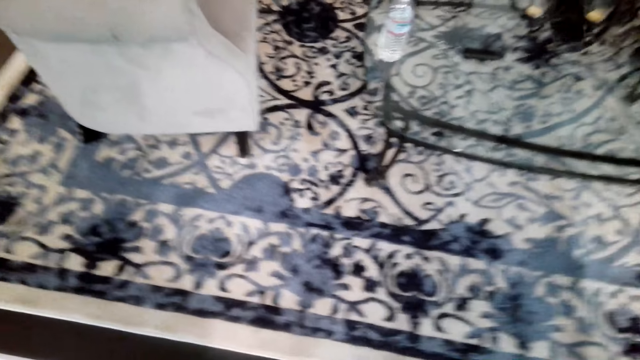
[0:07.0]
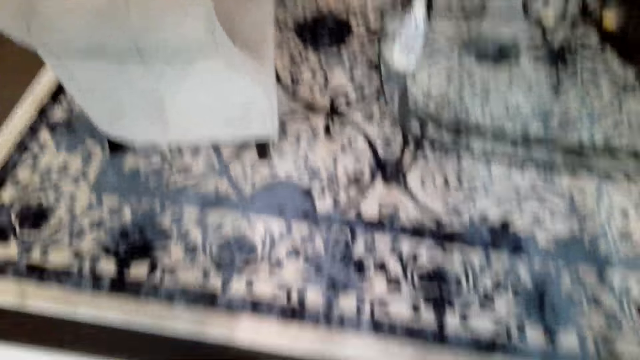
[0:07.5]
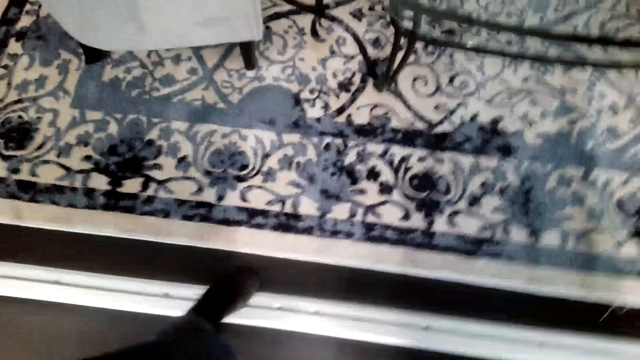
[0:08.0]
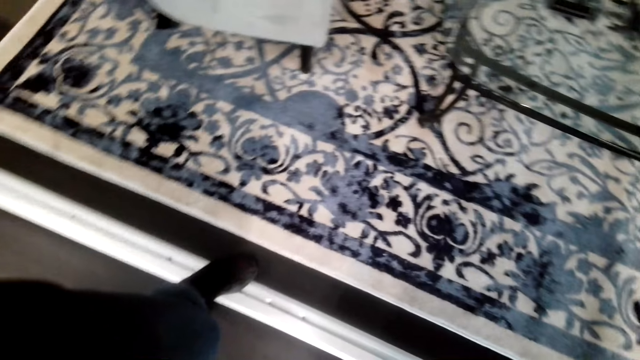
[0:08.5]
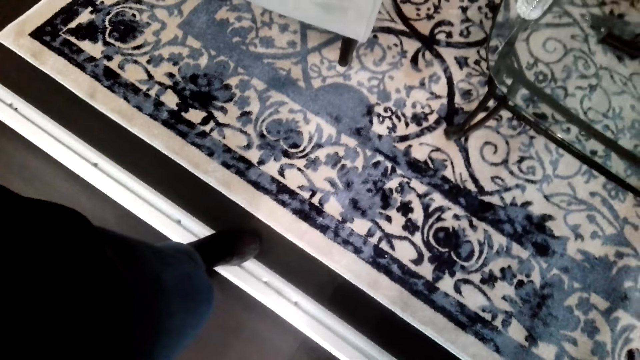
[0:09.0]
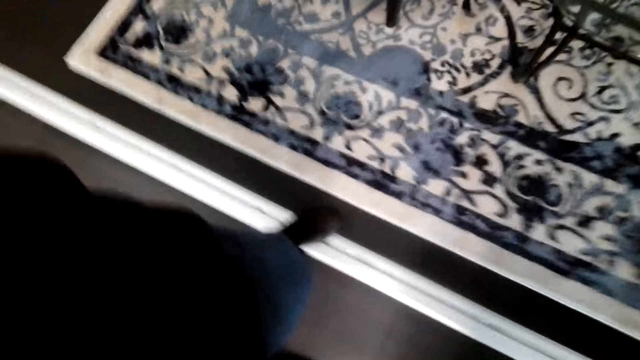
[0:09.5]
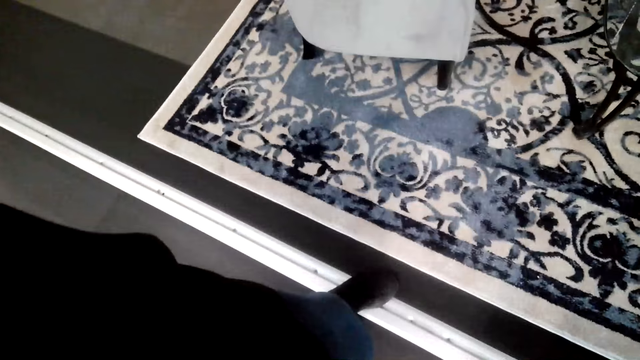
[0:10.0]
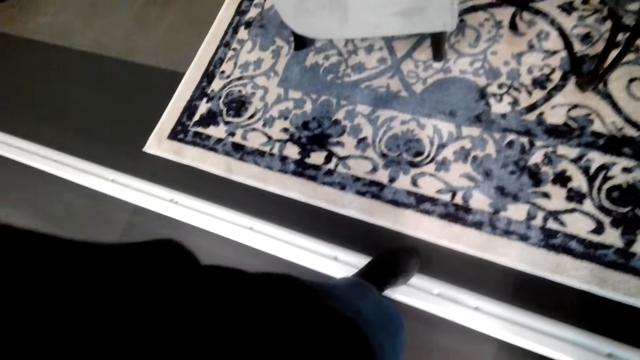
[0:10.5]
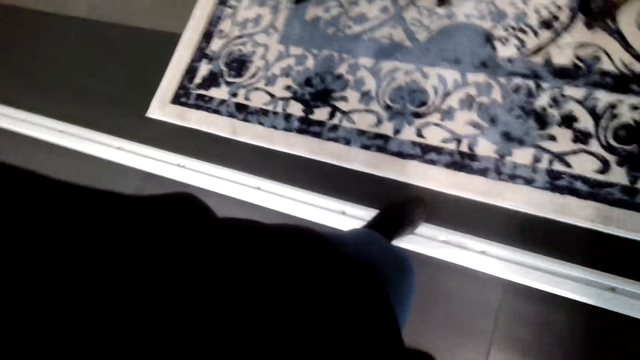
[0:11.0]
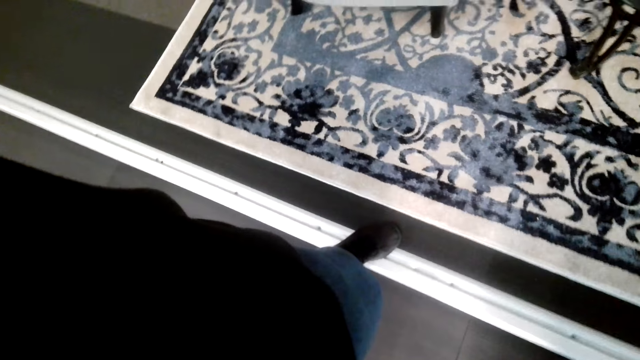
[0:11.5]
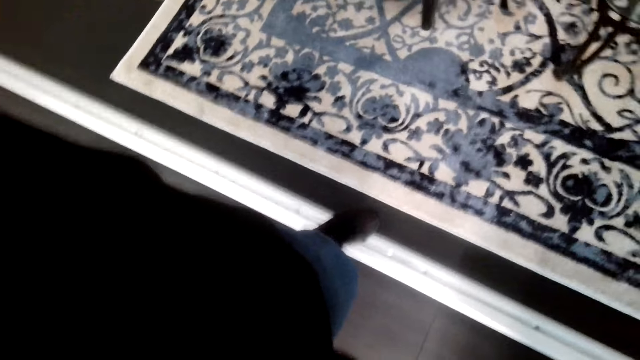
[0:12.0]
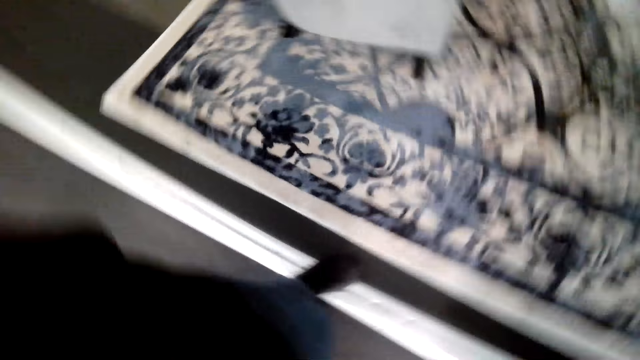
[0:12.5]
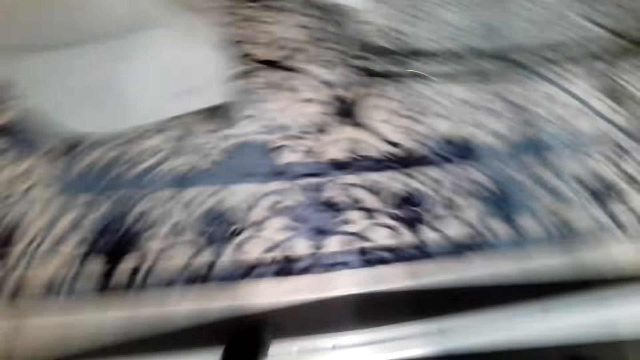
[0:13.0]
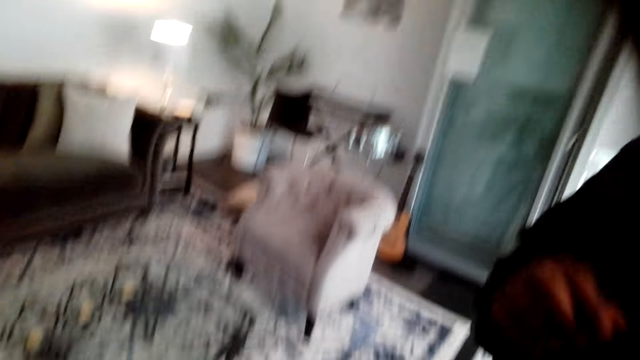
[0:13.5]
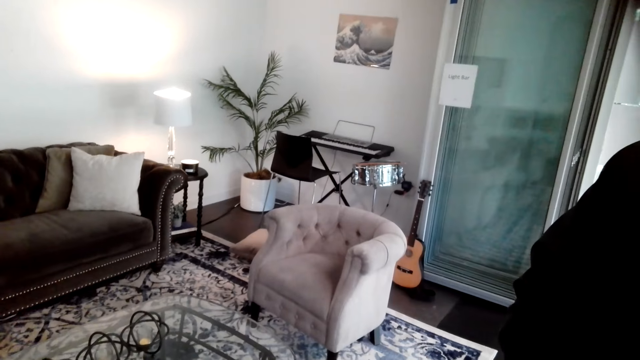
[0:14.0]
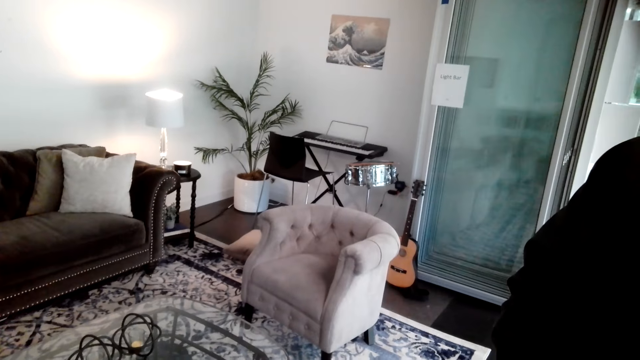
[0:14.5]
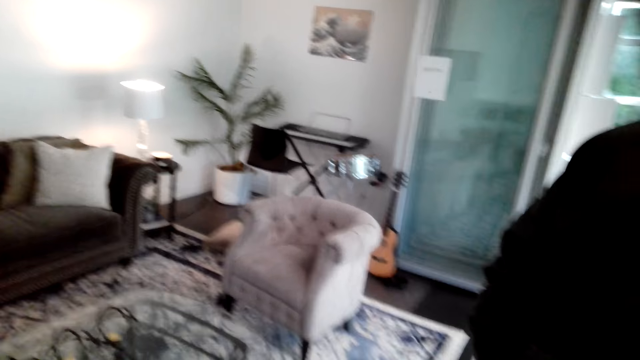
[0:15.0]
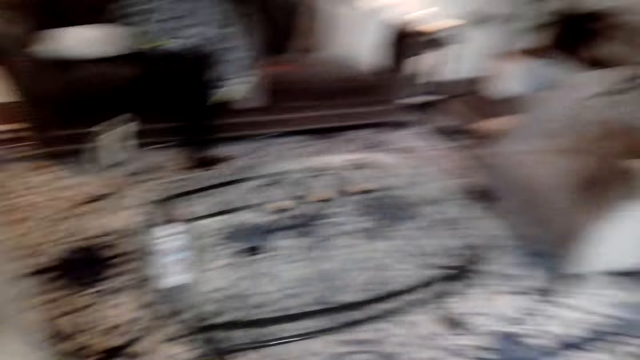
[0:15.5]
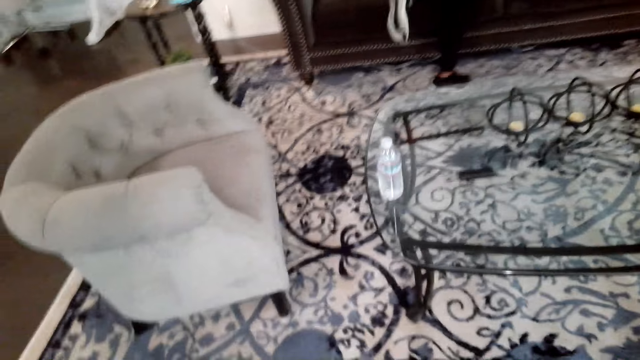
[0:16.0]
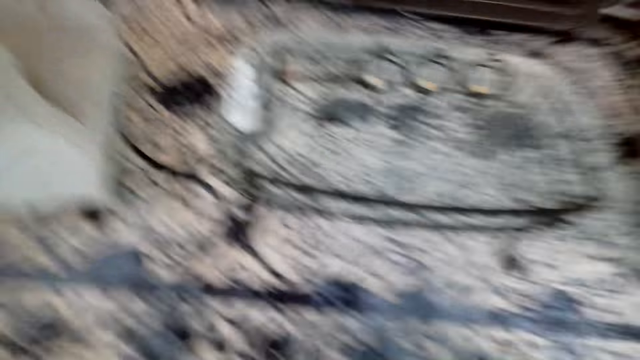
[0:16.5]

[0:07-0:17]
The camera wearer fixes the camera.

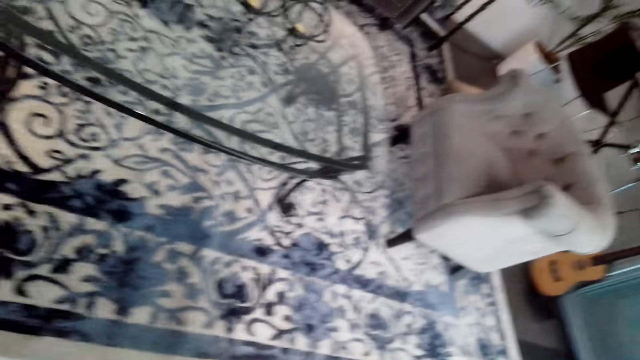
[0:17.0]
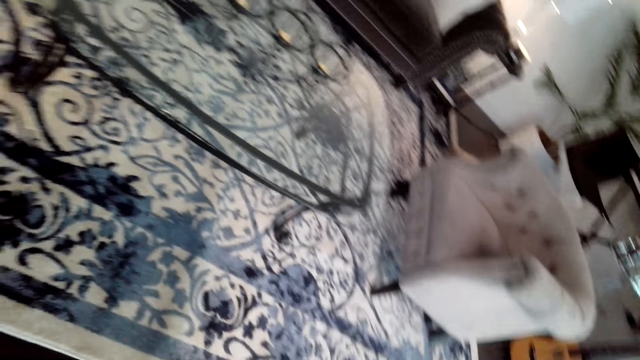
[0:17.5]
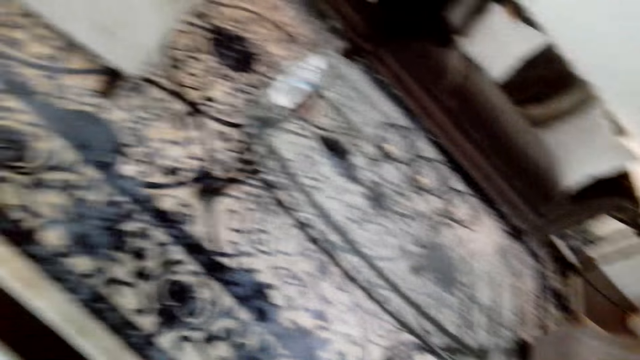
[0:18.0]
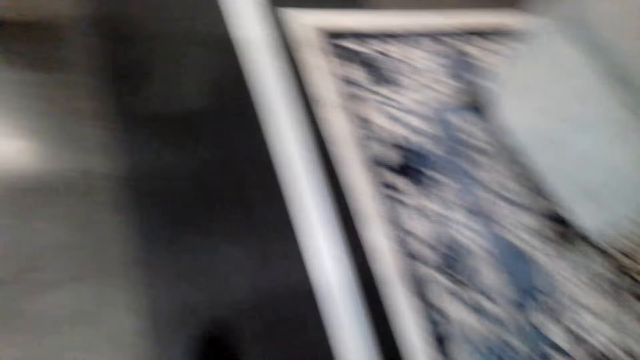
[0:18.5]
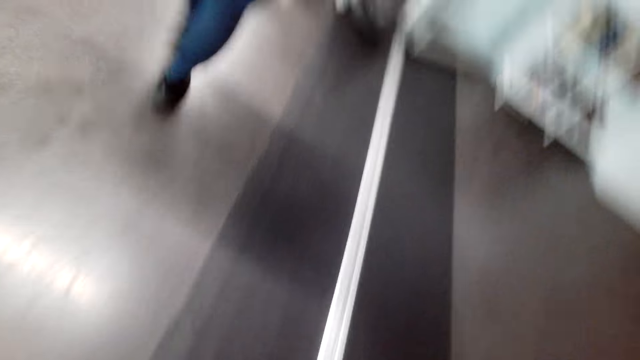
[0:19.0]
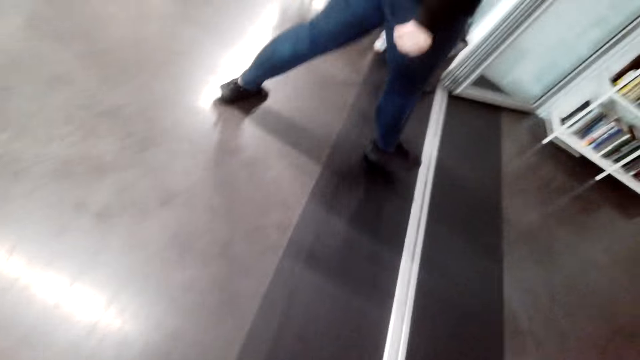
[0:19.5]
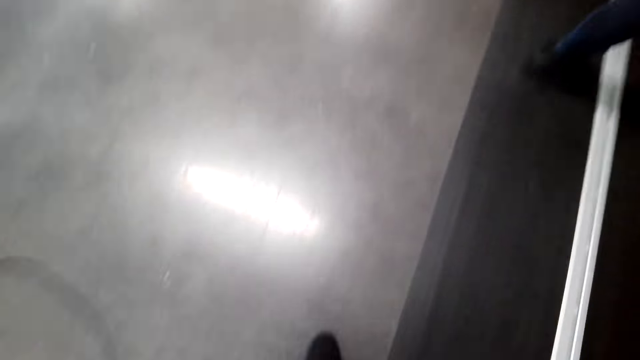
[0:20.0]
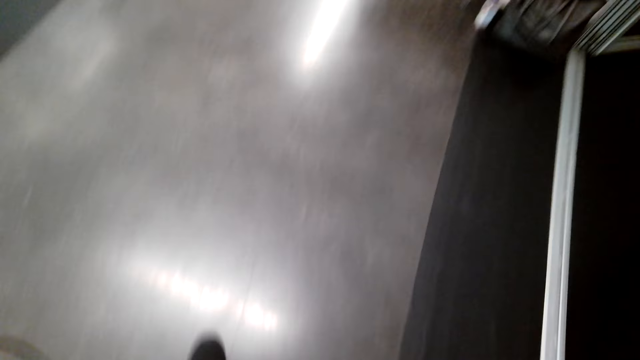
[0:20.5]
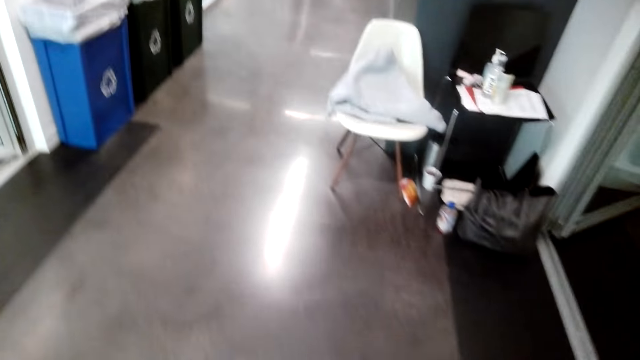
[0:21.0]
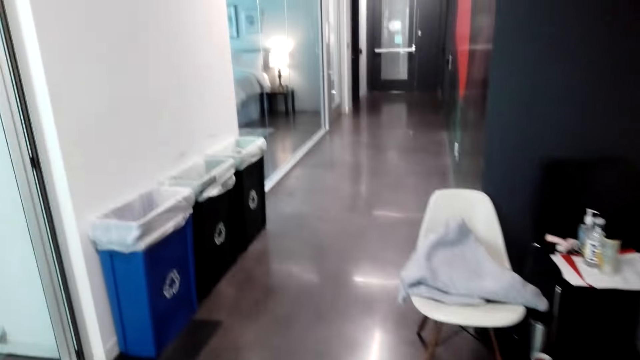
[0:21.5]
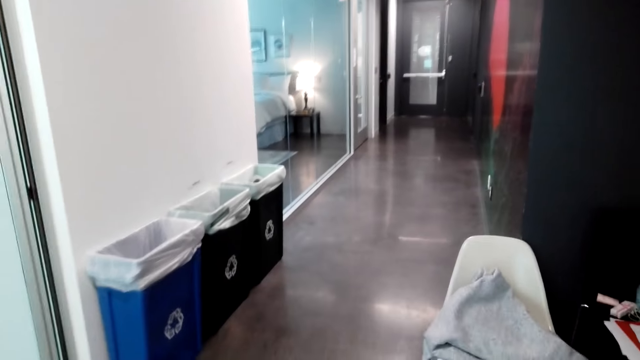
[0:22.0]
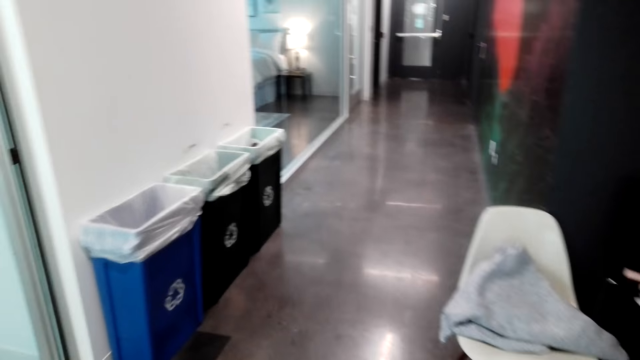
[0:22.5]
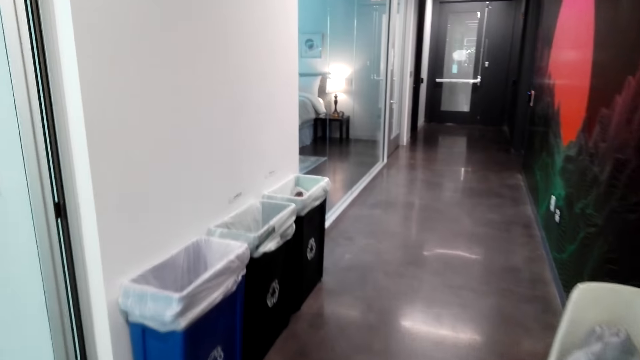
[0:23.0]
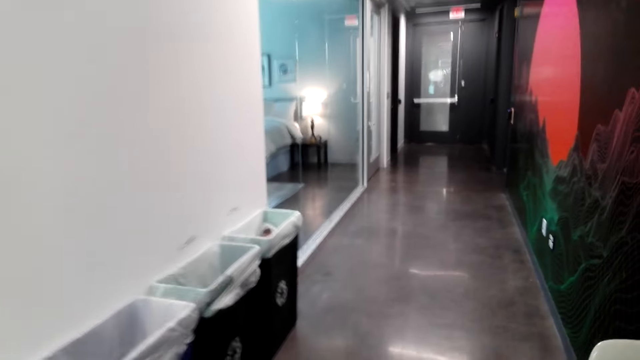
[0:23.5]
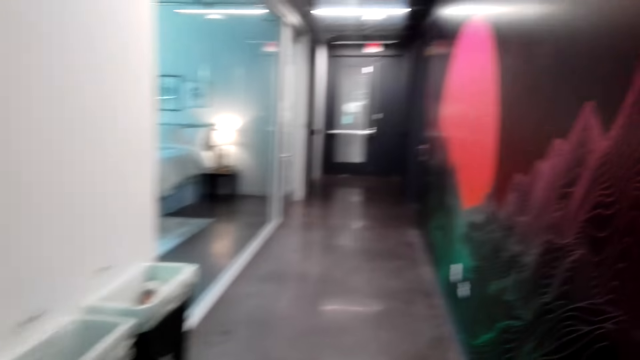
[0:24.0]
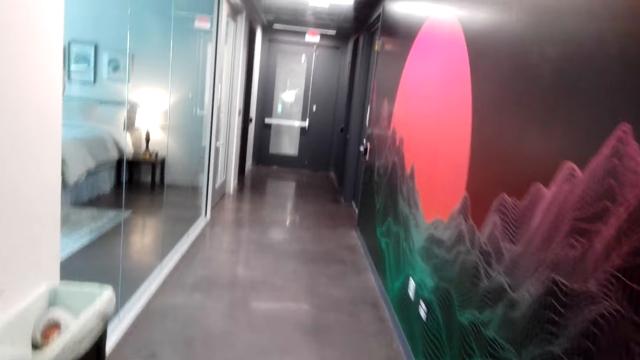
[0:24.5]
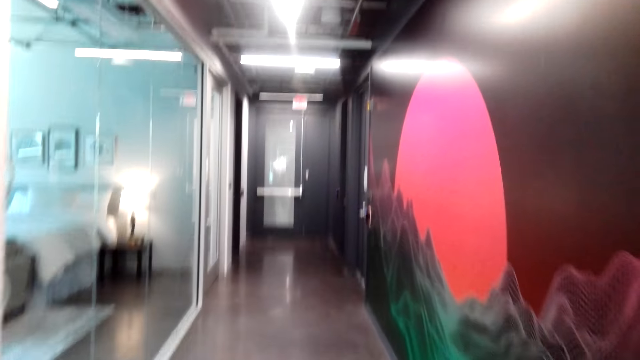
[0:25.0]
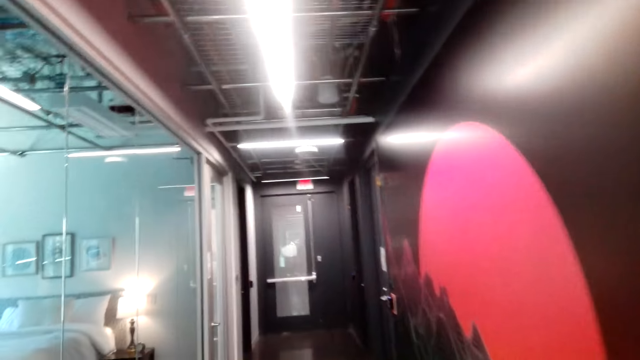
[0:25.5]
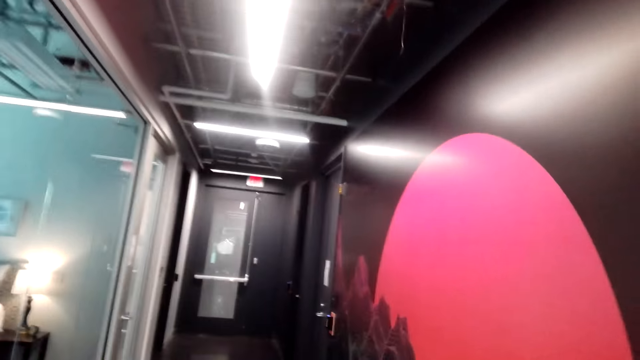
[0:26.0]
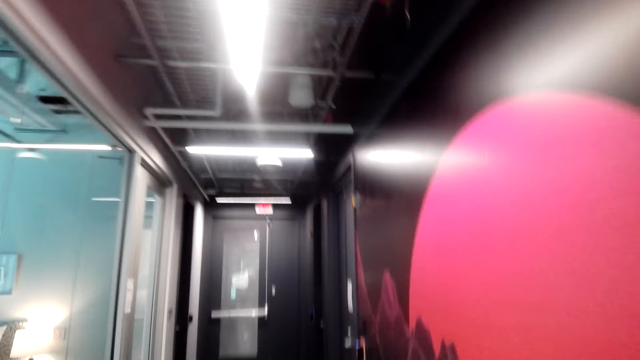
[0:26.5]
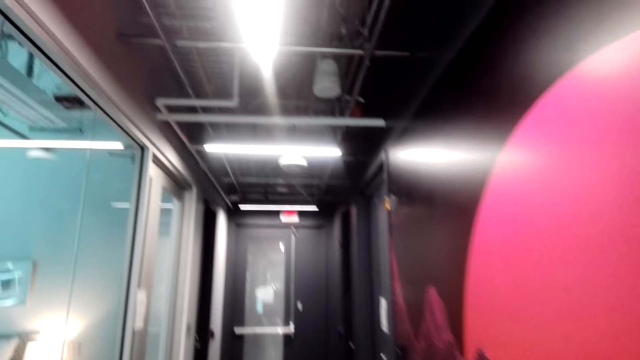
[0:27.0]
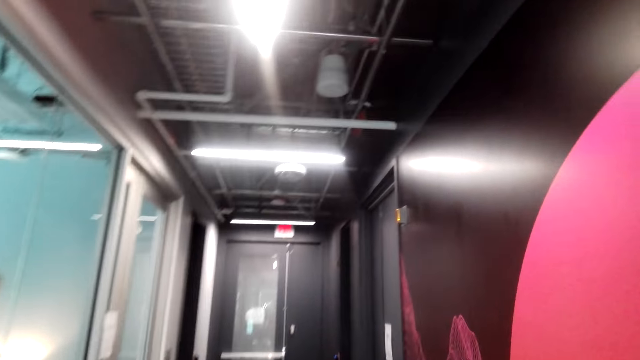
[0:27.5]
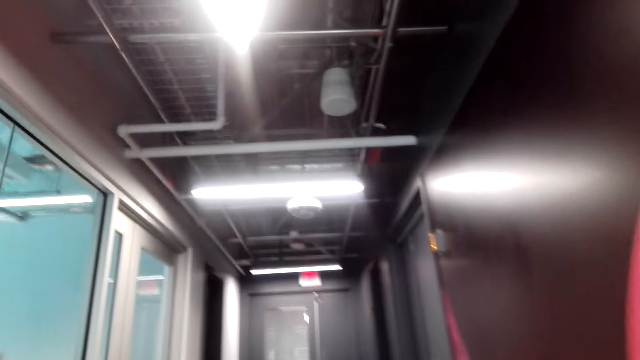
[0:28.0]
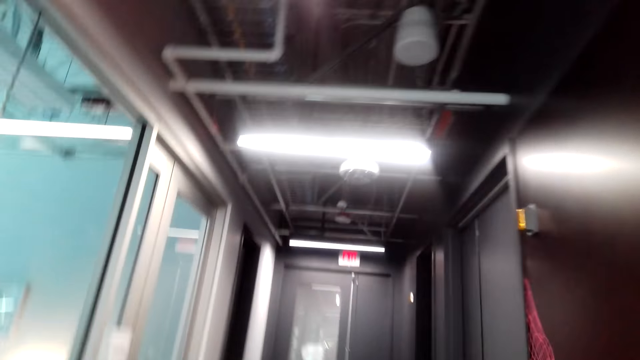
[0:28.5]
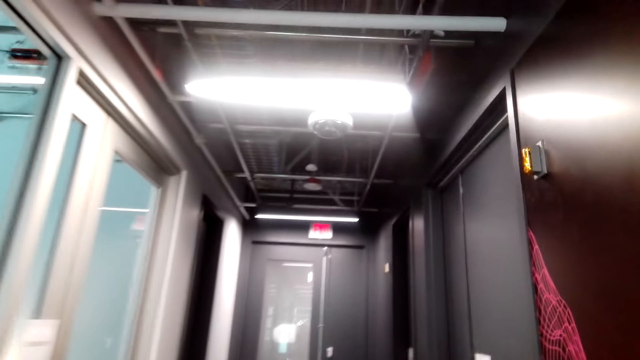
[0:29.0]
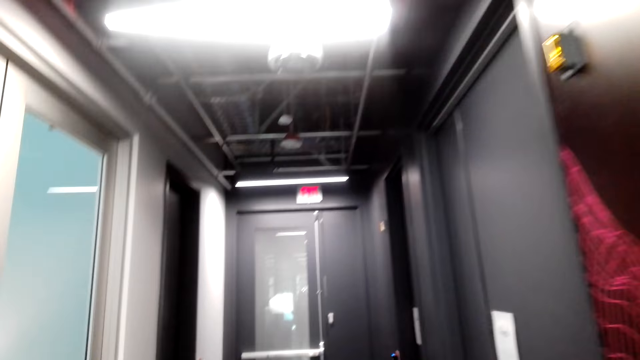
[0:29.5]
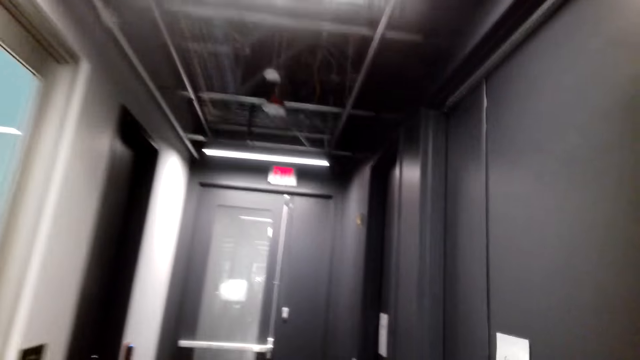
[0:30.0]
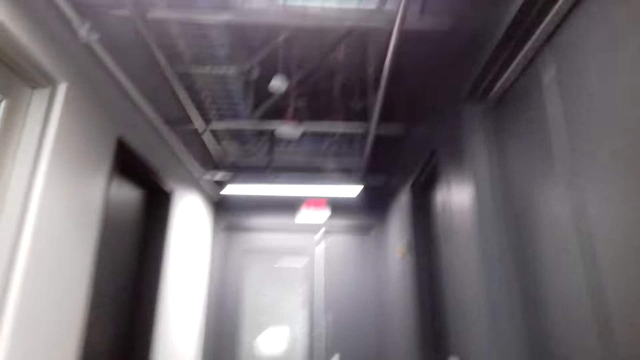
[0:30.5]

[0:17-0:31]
The camera wearer moves around. They walk in the room.
